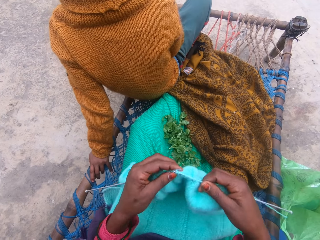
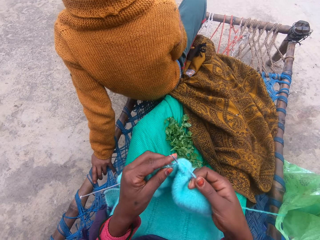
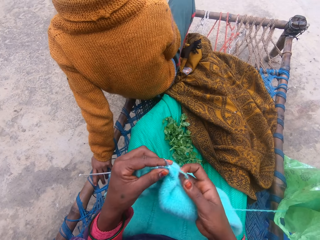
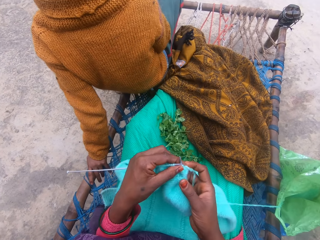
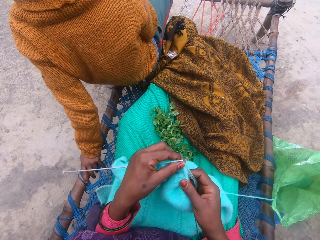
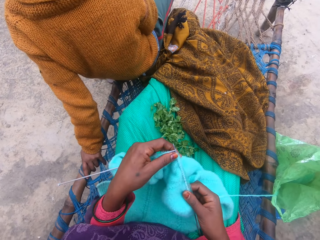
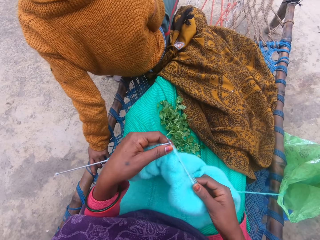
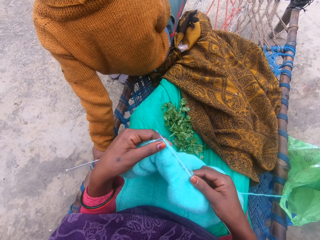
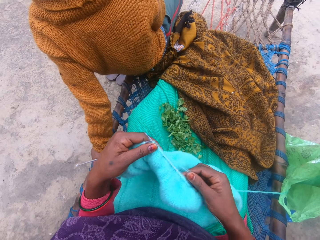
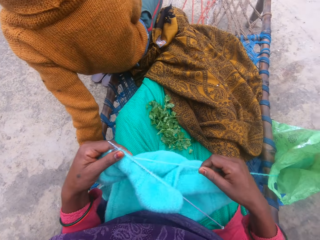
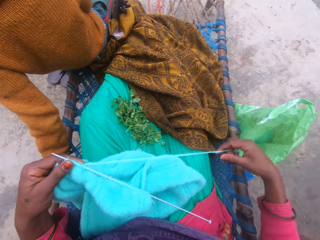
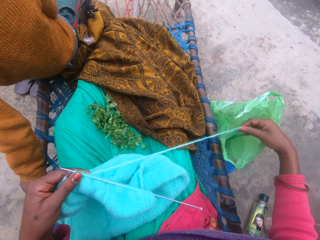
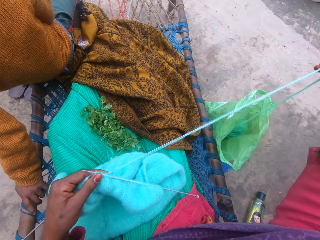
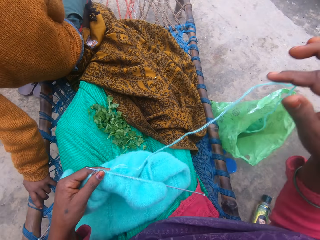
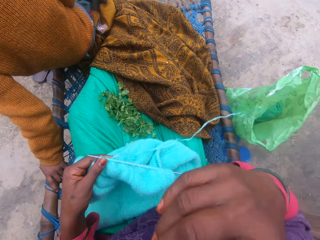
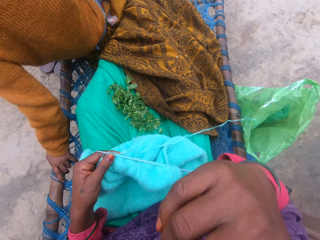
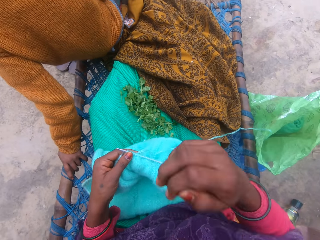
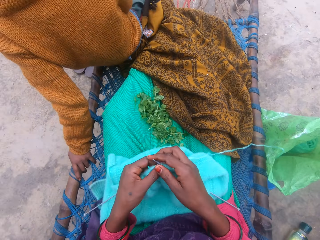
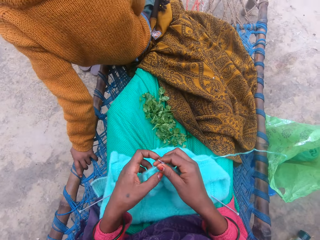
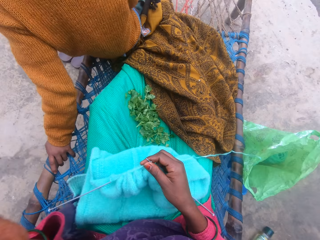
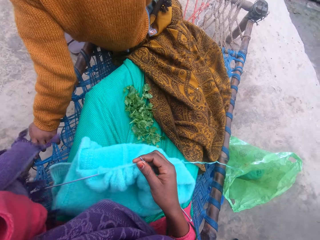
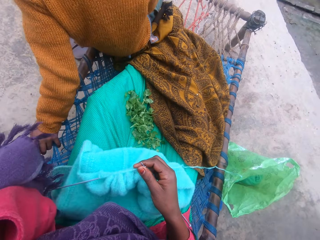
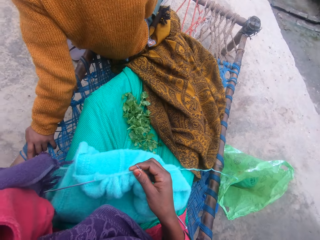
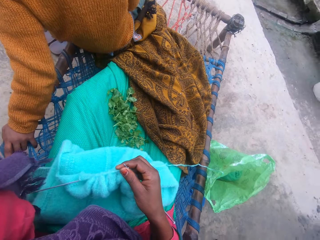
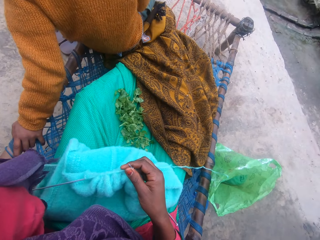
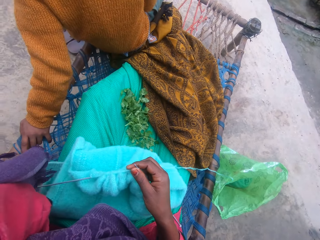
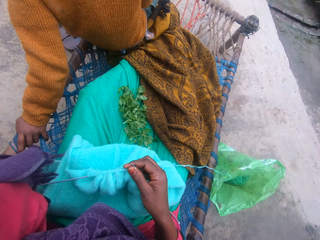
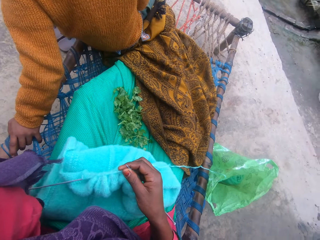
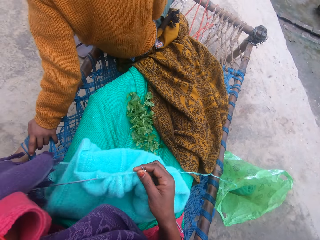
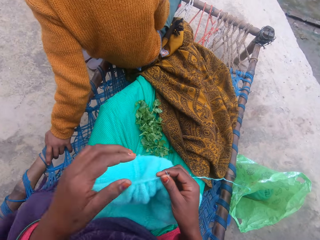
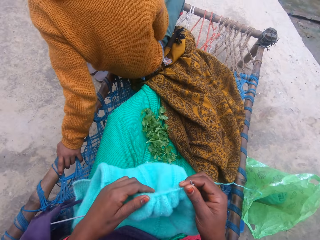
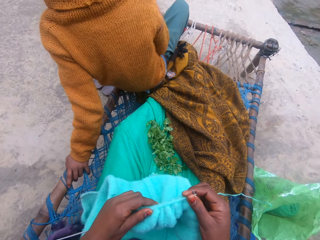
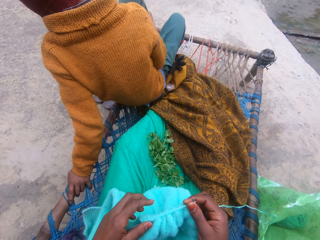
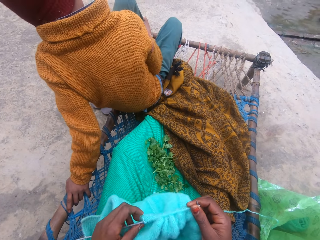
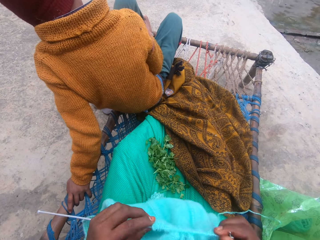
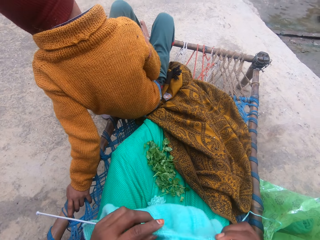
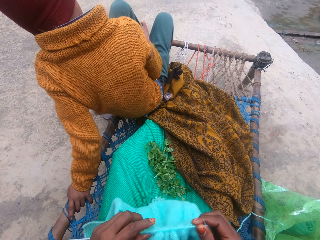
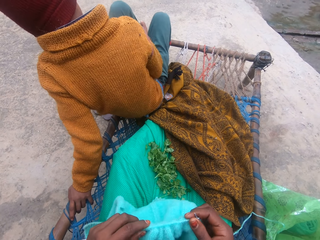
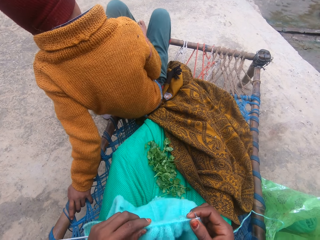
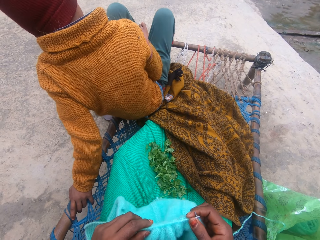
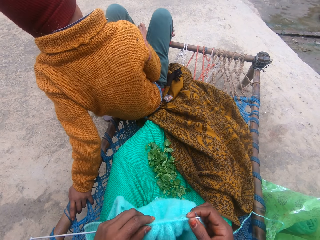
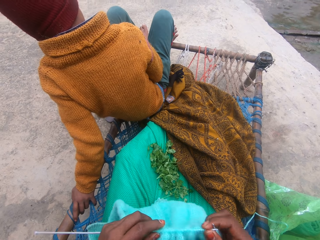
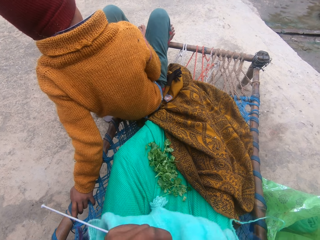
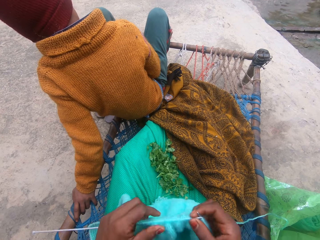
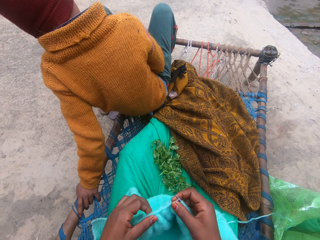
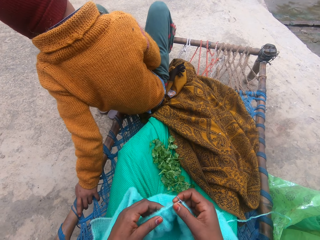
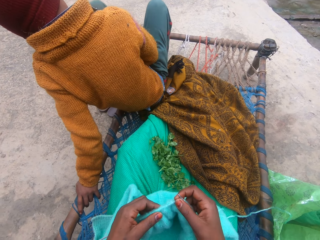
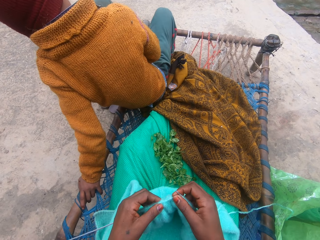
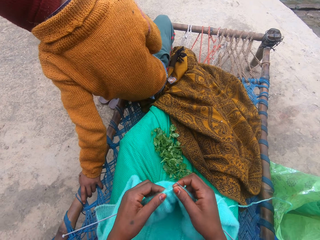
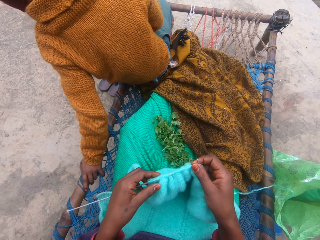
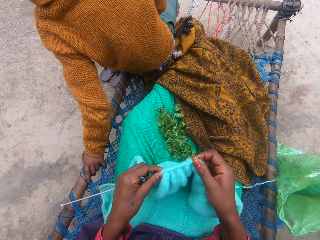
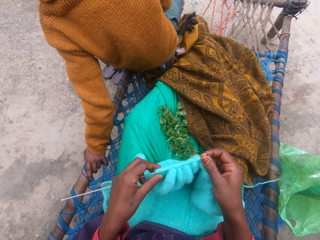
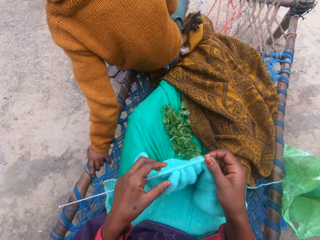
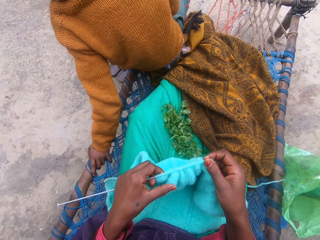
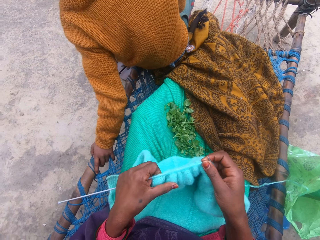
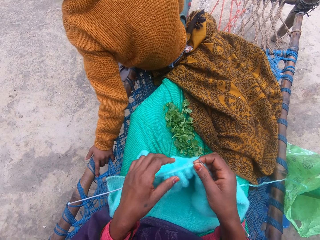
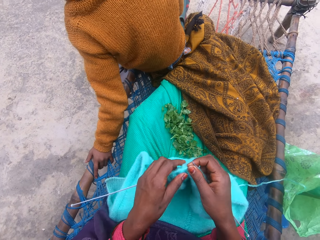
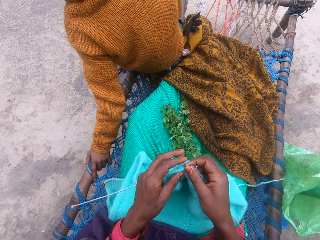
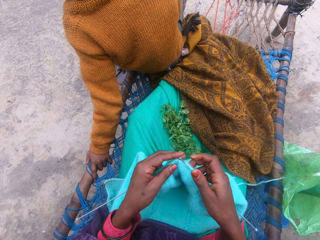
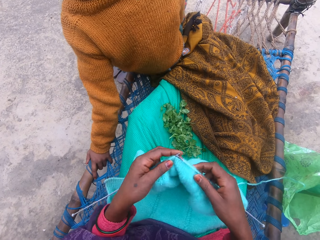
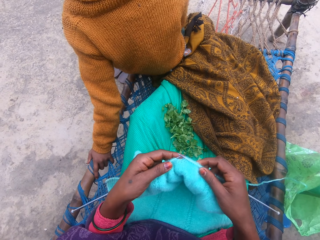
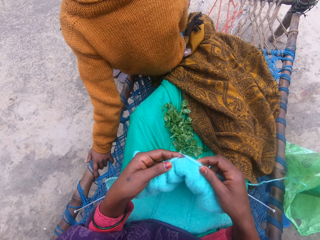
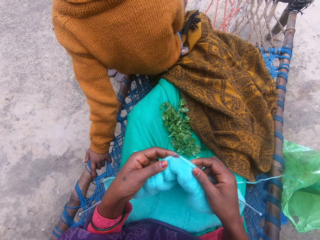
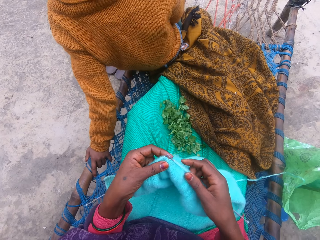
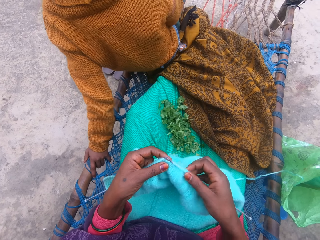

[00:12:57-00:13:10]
The camera wearer adjusts the fabric on the knitting needle. She stretches the yarn. She pulls the yarn out of the polythene bag with her right hand. She stretches the right hand, holds the fabric with the right hand and stretches the left hand. She stretches the fabric. She adjusts the fabric on the knitting needle. She knits the yarn with the knitting pins.

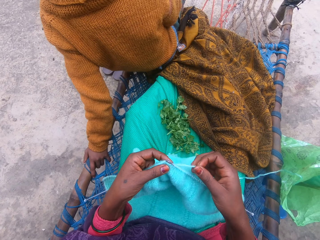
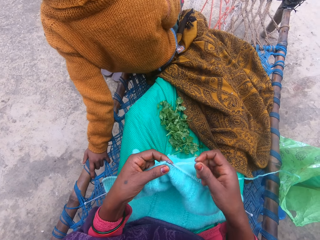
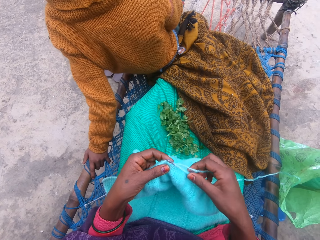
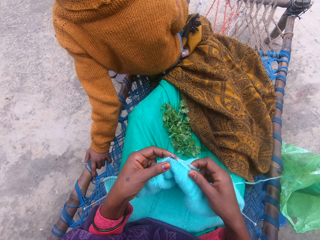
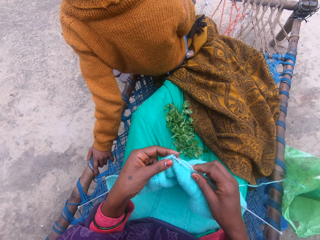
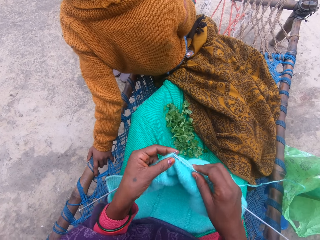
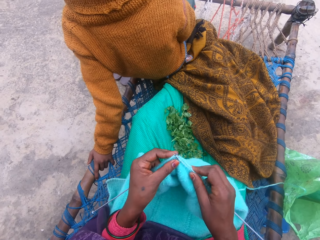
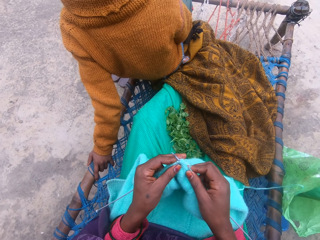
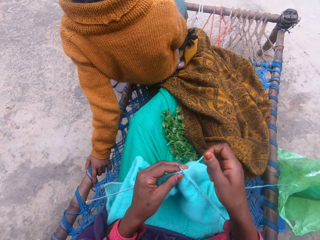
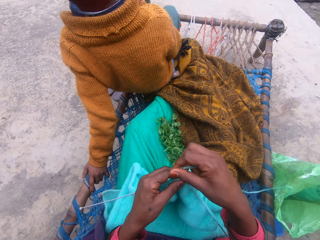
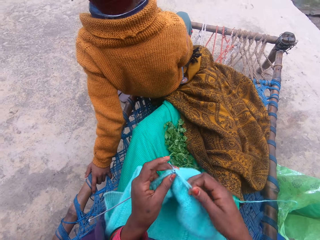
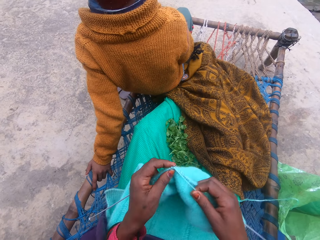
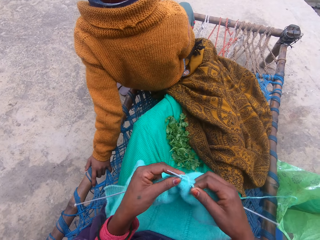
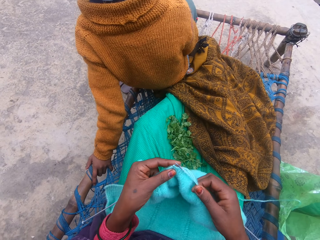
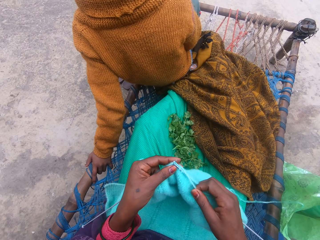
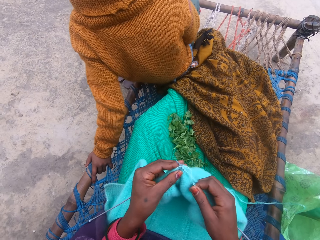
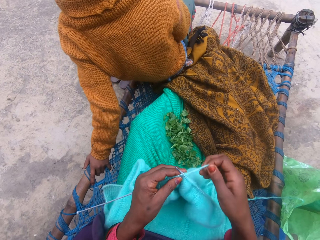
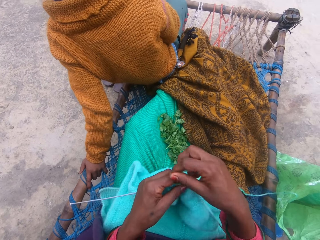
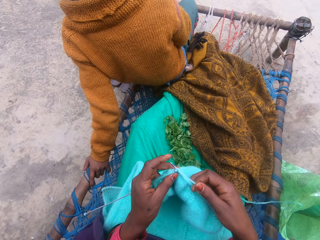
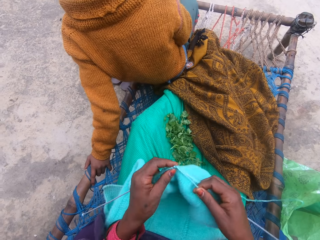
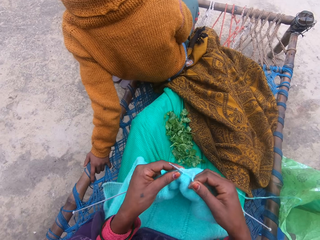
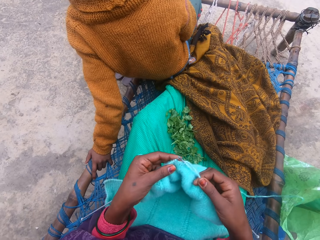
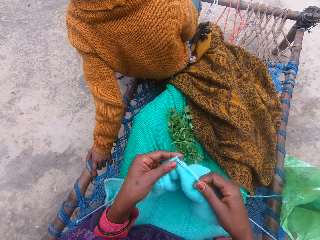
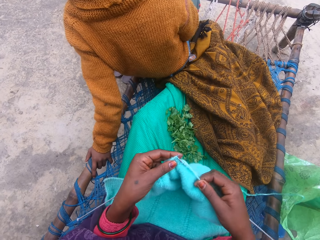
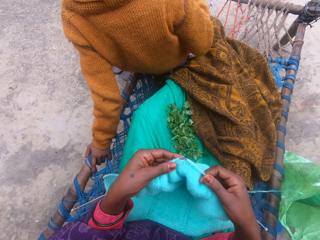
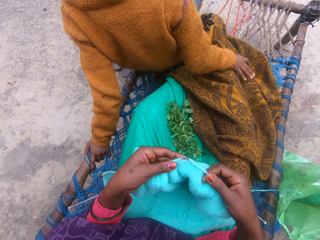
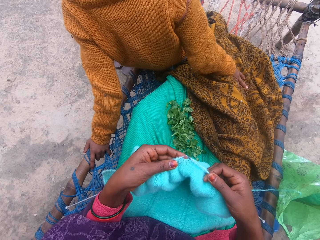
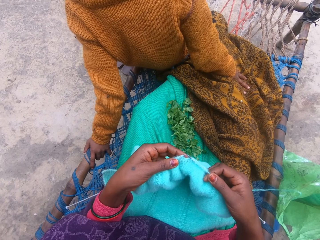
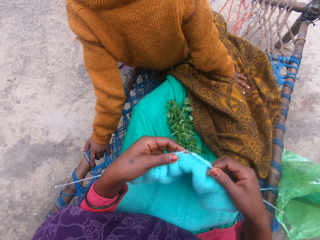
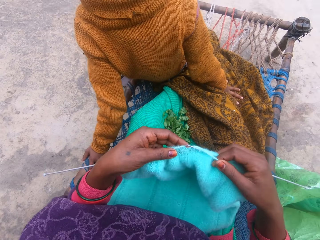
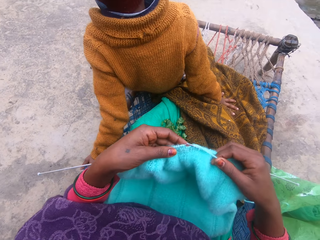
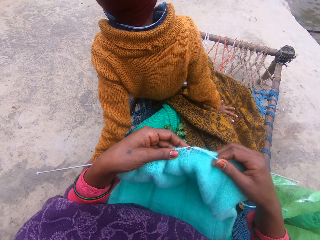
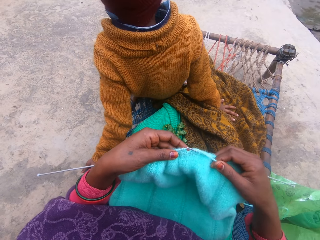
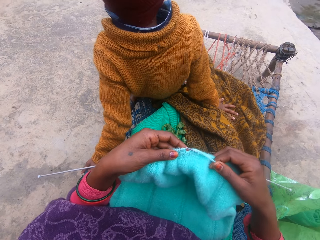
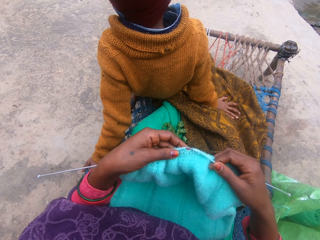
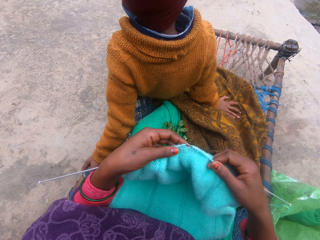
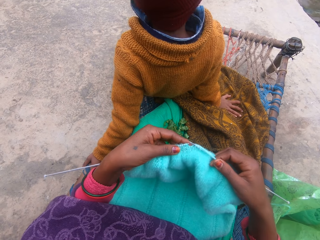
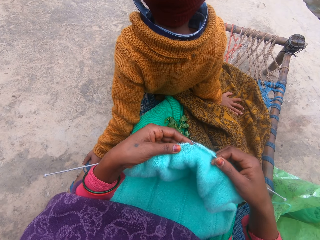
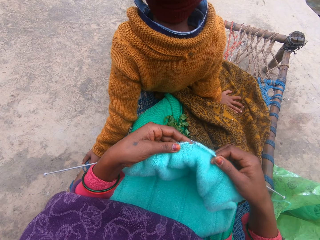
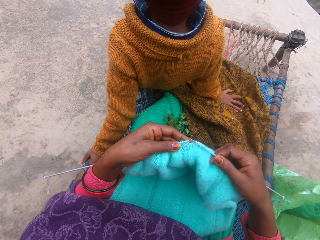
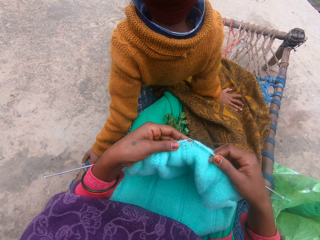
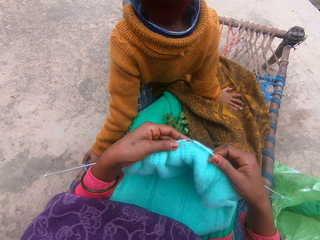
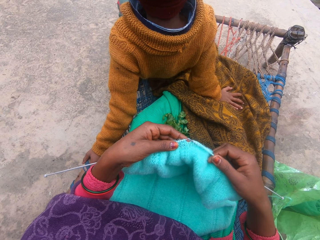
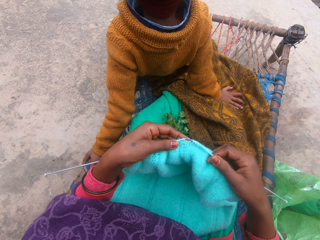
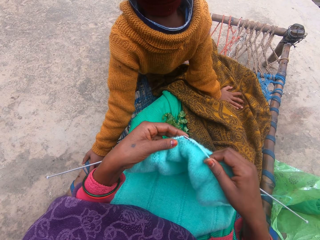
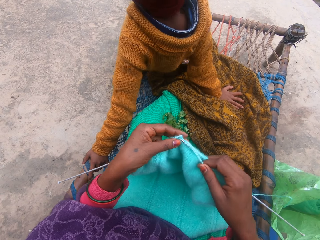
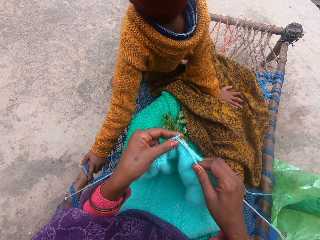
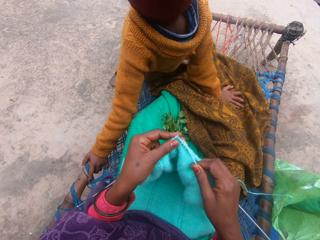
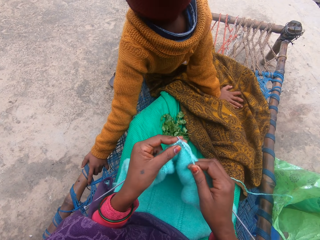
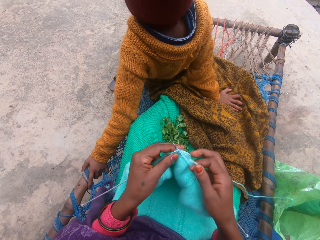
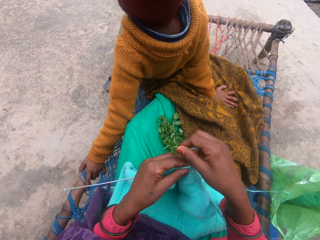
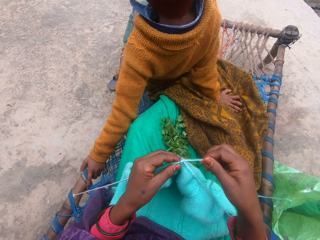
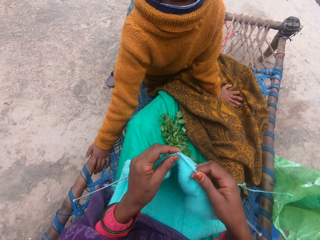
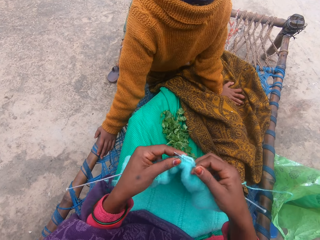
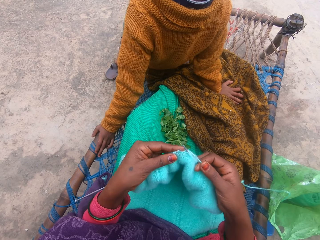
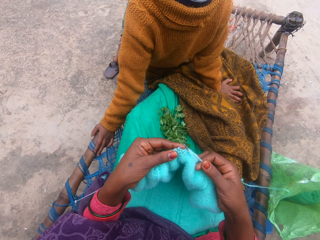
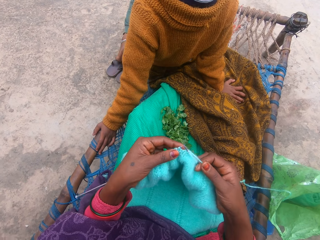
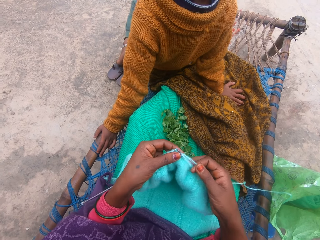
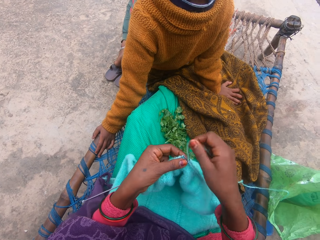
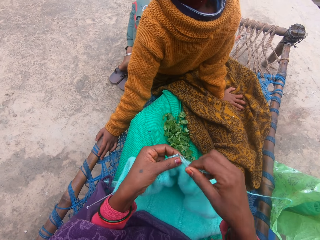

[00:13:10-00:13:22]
The camera wearer knits a fabric. They stretch the fabric. They knit the fabric.
